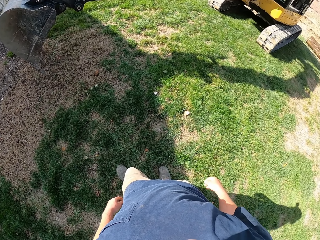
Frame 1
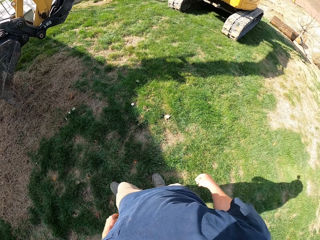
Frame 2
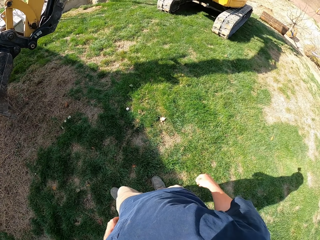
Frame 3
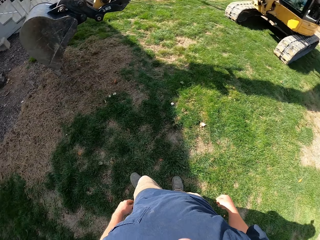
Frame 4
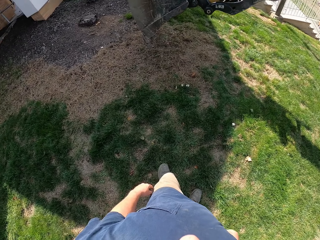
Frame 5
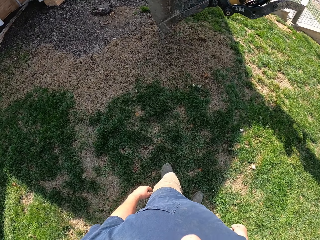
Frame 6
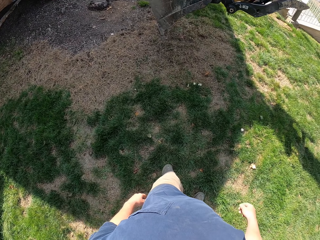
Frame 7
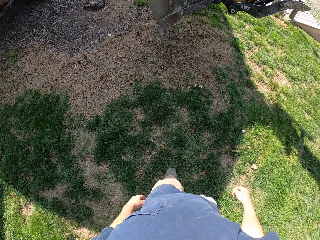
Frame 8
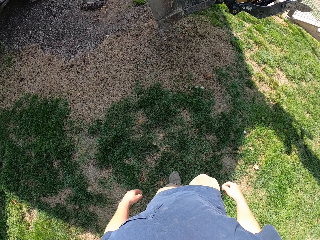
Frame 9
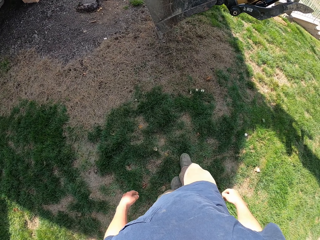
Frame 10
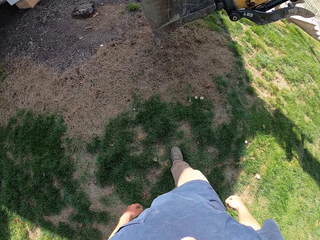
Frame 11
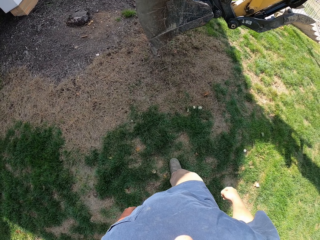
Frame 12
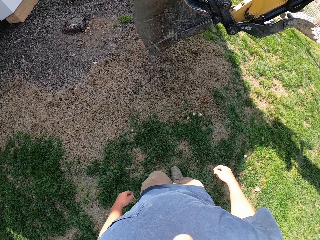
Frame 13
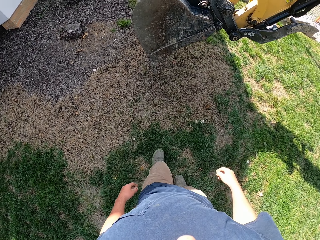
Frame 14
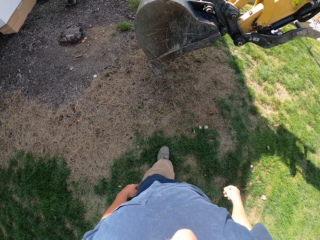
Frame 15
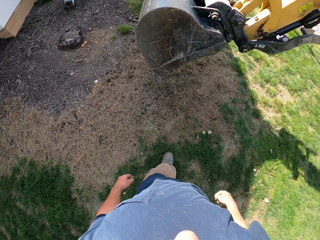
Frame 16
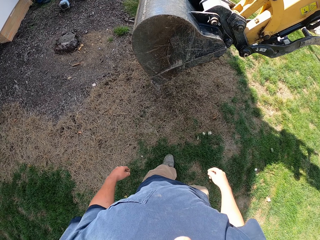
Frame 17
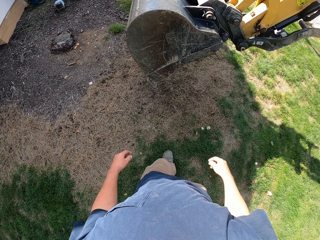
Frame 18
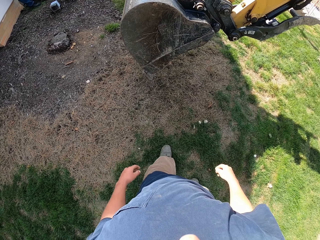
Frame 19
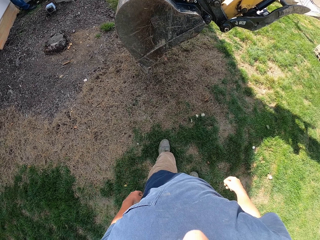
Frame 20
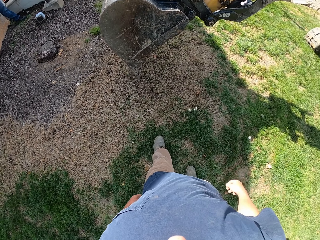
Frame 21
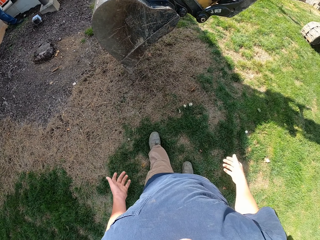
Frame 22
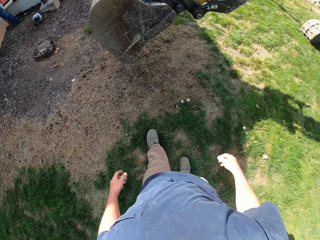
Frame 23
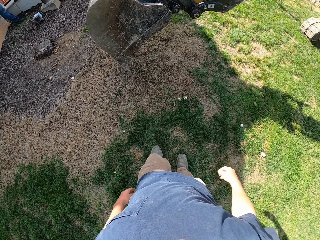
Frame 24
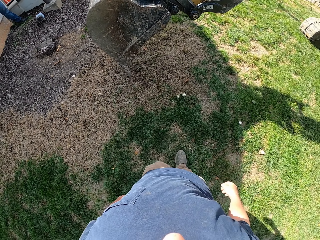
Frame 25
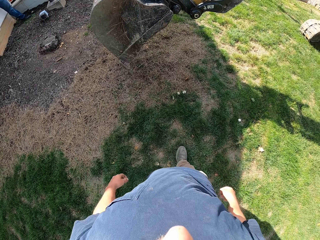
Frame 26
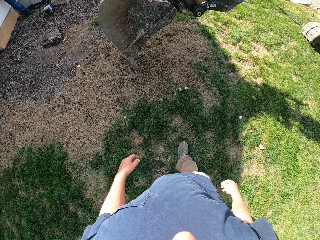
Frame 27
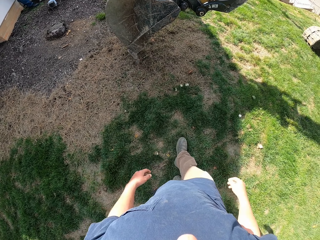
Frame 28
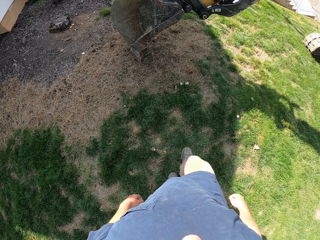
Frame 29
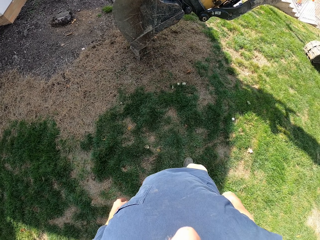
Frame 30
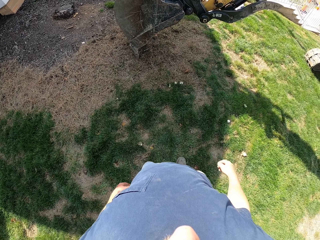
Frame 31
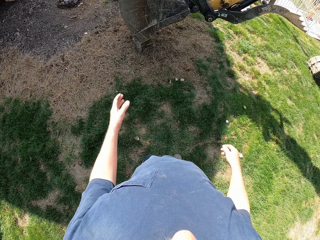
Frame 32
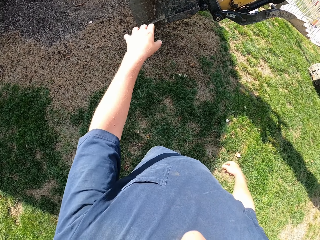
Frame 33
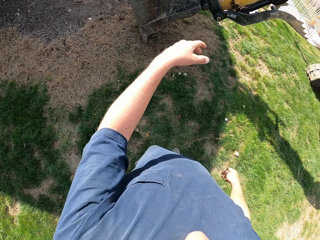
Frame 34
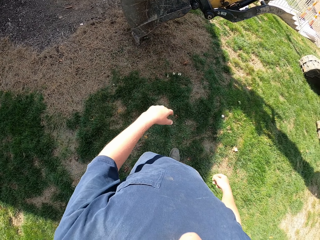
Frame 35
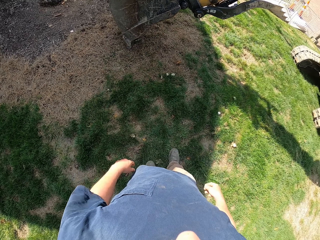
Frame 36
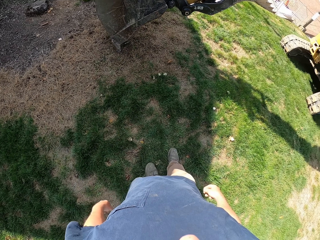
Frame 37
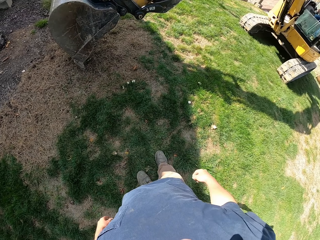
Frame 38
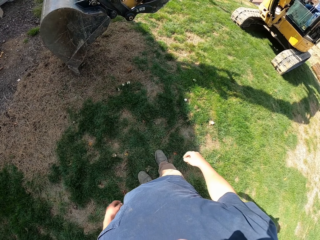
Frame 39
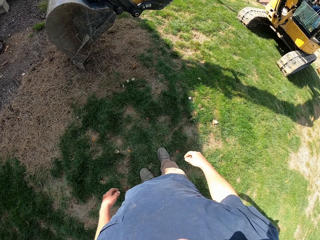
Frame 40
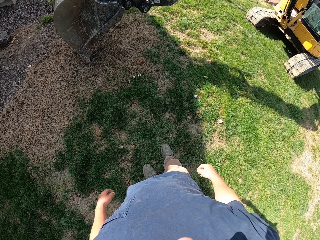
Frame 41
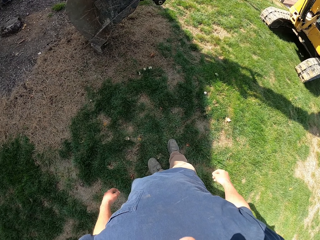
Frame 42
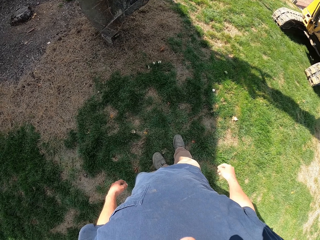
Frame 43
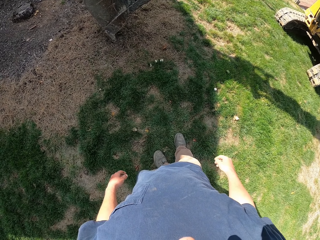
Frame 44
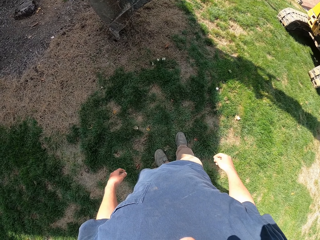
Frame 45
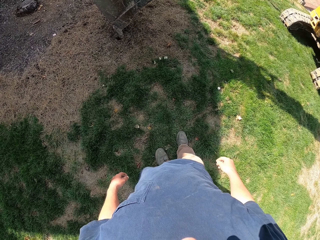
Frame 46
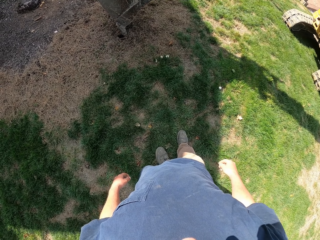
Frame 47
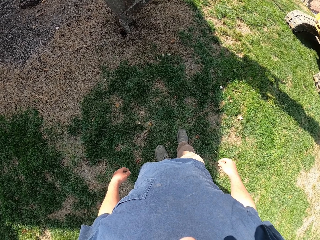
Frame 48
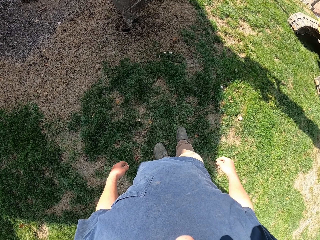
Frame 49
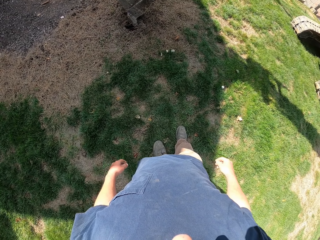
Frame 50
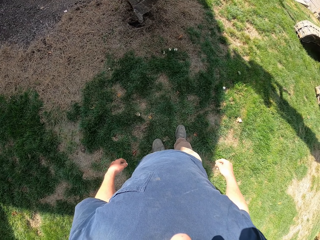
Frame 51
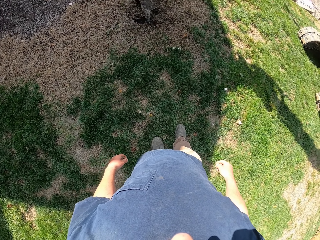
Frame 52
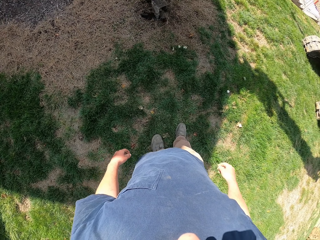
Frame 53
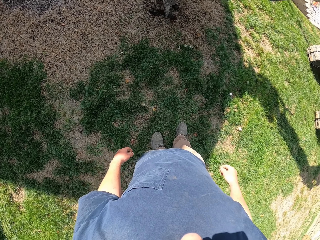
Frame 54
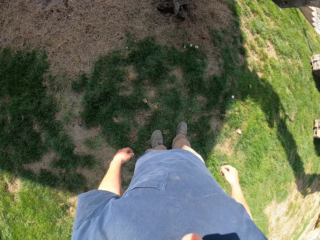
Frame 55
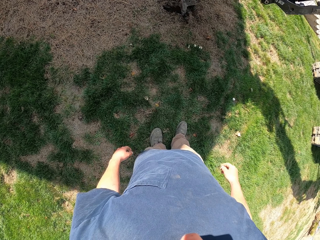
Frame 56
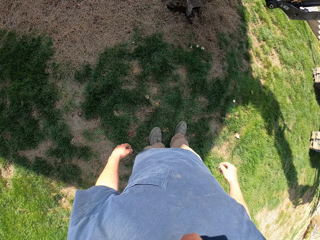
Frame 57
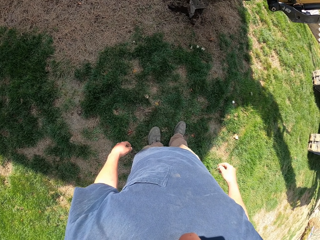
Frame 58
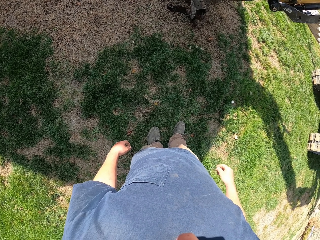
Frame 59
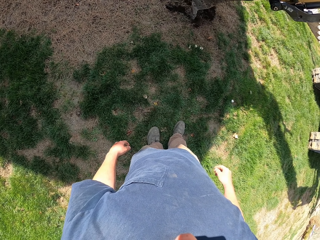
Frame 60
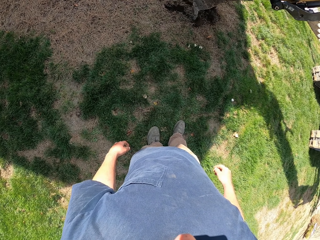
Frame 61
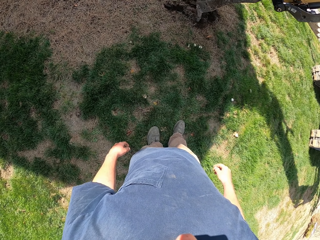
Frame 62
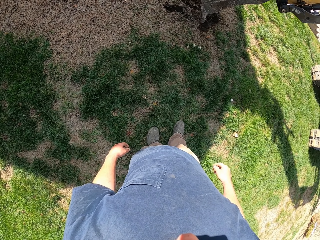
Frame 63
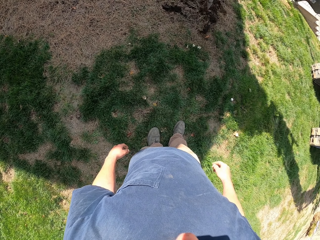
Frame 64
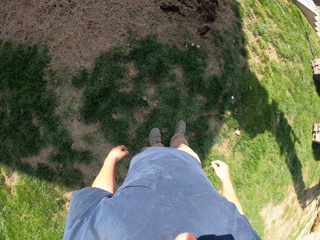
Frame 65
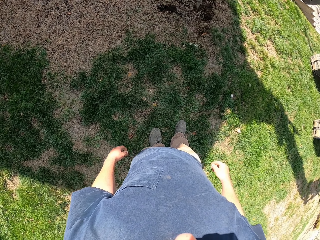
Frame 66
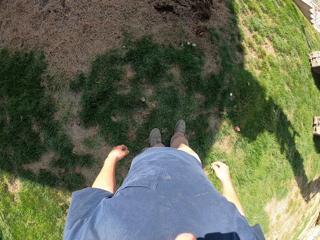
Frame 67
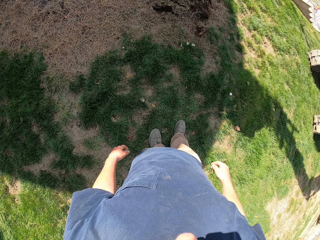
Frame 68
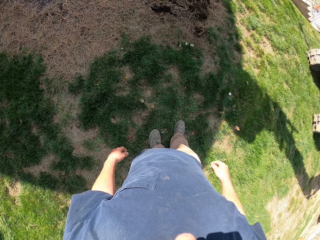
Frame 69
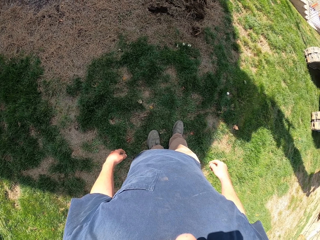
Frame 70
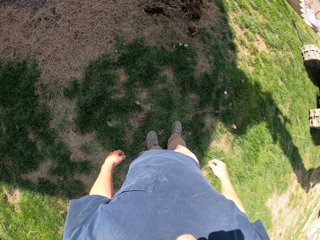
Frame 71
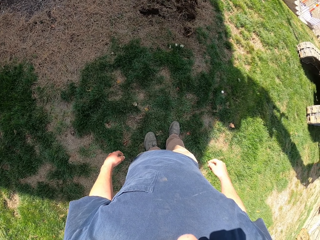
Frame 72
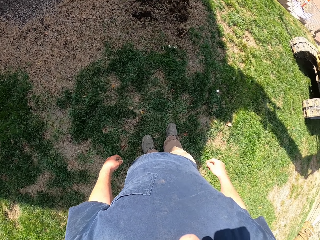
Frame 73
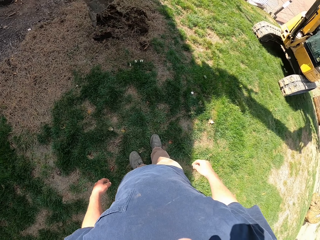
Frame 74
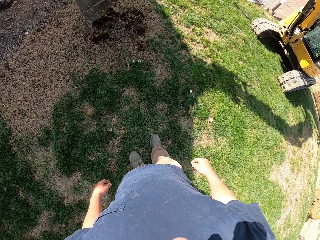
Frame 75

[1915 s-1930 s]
The camera wearer turns around the field. They move towards the tractor. They move back from the tractor. They do gestures with the left hand. They stare at the tractor. They turn around.

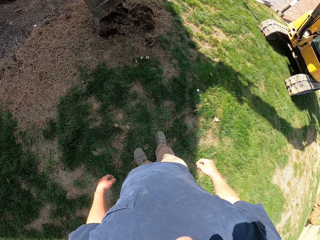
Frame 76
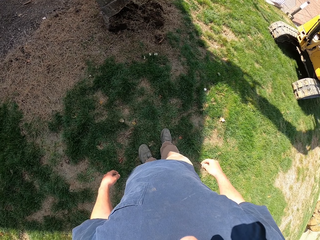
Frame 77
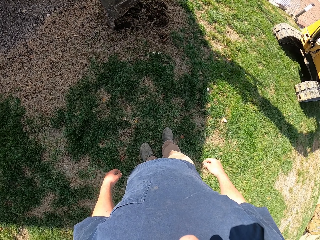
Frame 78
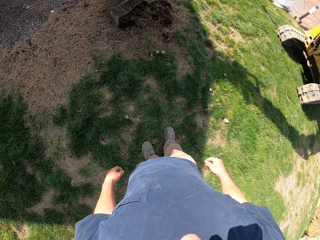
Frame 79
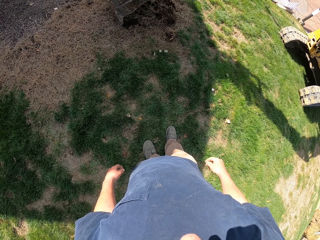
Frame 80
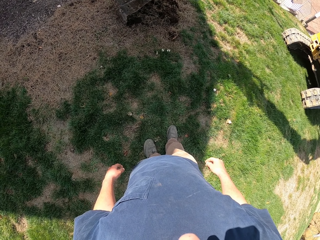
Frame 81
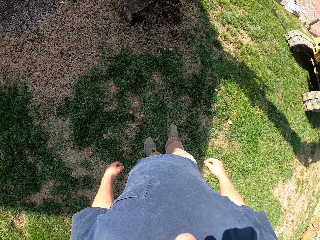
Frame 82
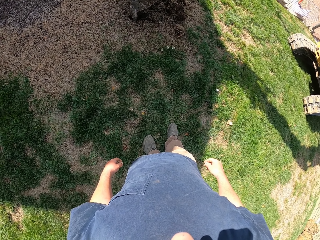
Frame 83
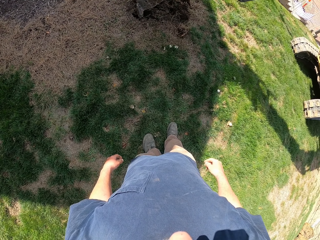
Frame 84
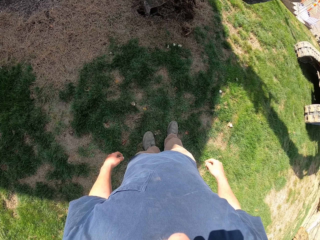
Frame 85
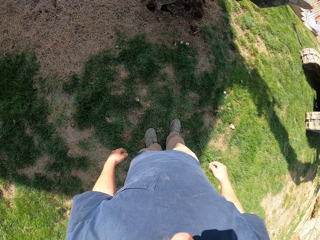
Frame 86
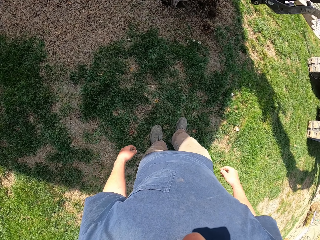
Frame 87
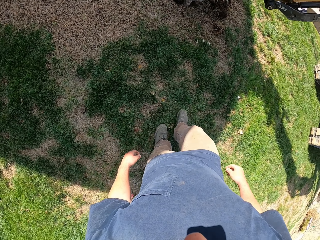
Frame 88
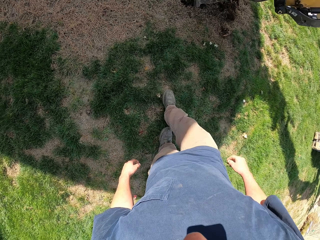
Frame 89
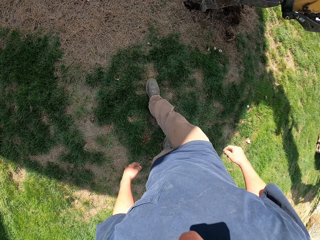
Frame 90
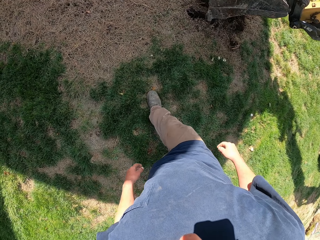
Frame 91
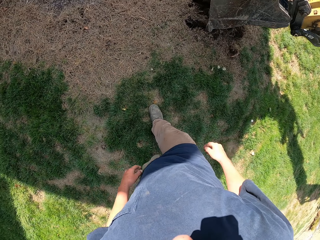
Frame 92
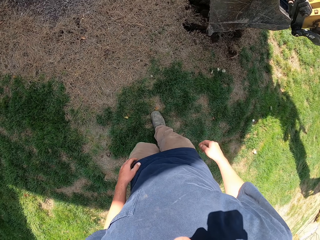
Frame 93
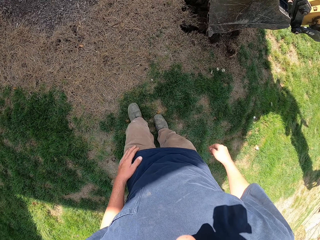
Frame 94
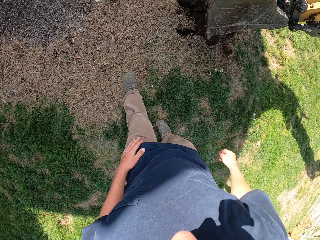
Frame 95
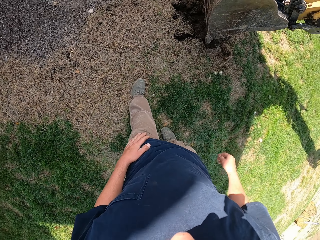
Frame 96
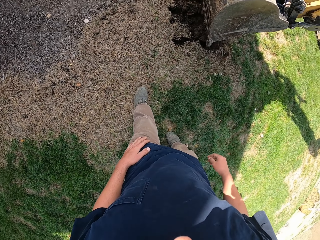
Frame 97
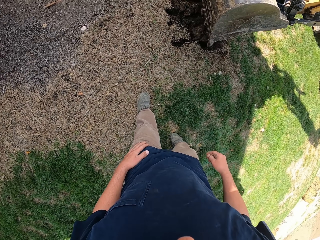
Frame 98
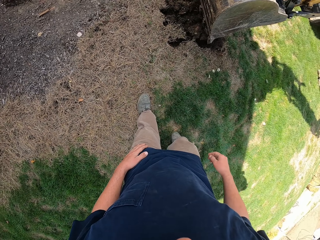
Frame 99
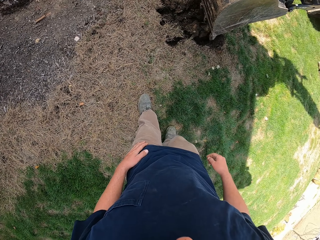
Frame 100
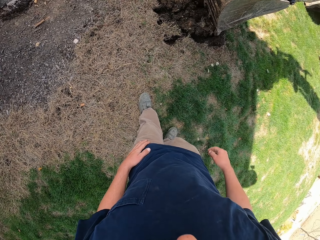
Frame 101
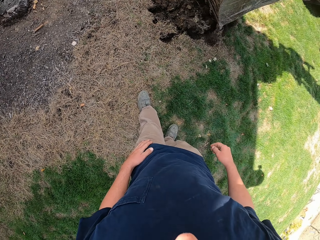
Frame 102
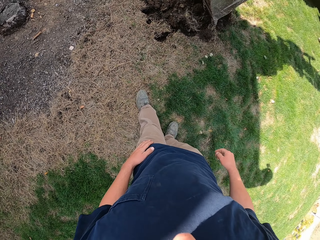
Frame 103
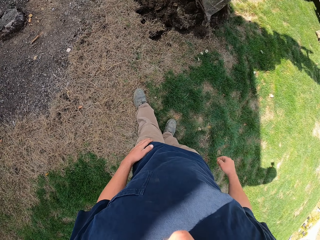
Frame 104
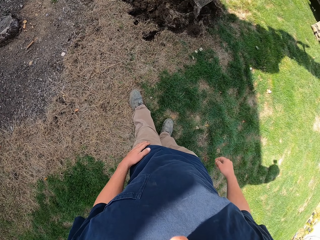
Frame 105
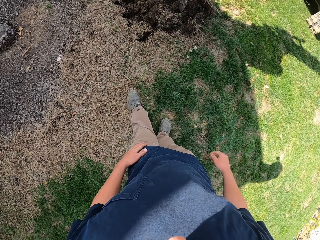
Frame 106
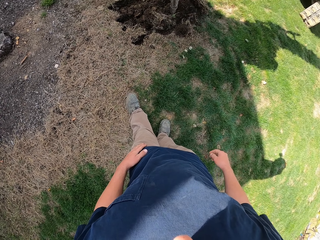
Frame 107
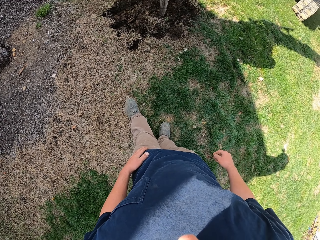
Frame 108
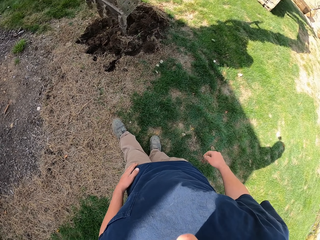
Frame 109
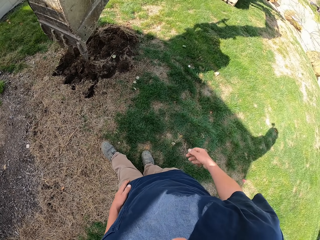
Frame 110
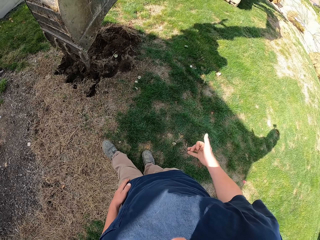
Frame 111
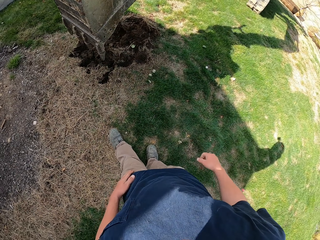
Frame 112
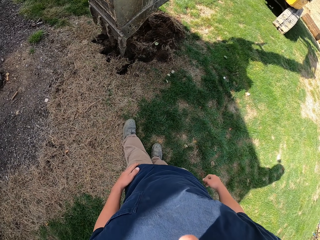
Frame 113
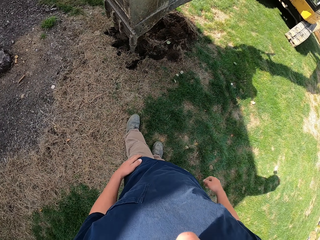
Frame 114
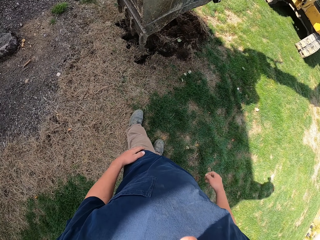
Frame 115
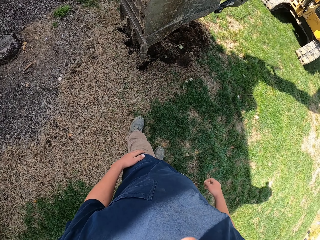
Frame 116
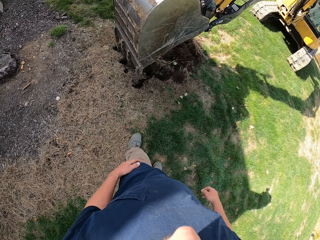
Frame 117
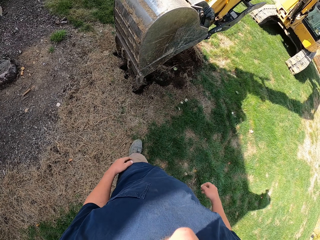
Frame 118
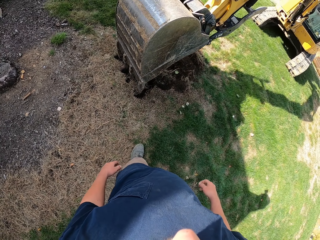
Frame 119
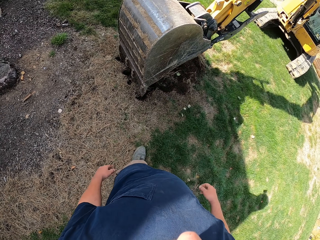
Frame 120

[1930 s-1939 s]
The camera wearer moves towards the tractor. They turn around.
